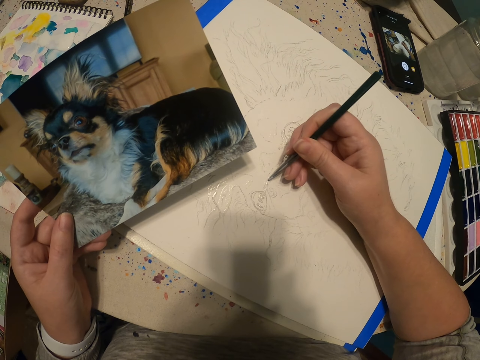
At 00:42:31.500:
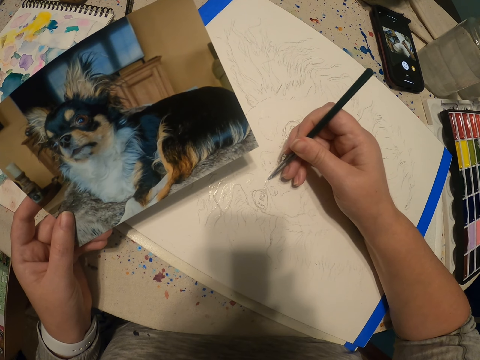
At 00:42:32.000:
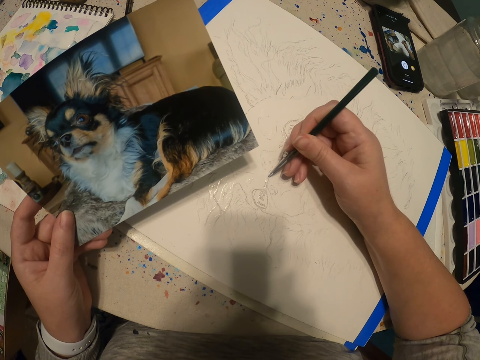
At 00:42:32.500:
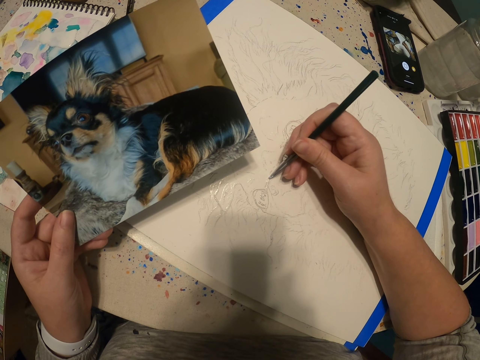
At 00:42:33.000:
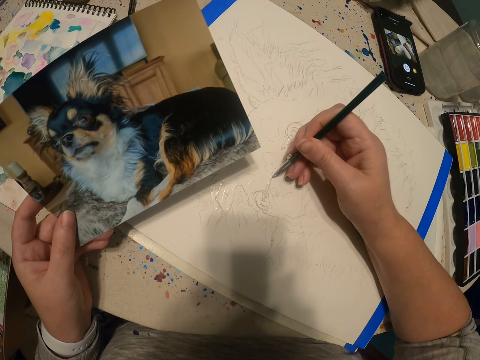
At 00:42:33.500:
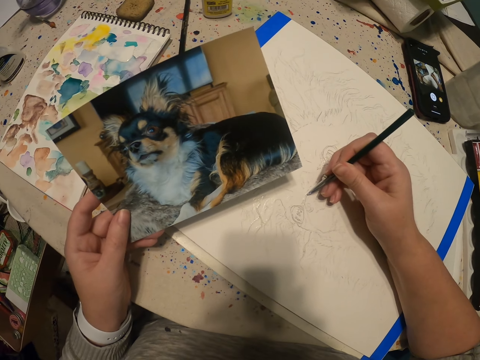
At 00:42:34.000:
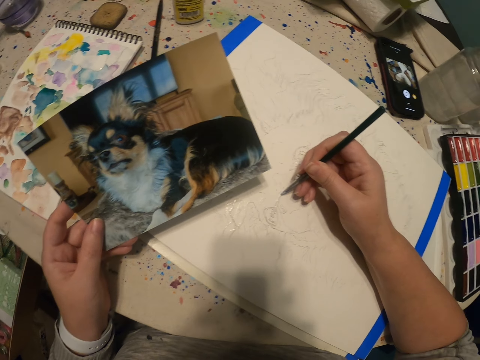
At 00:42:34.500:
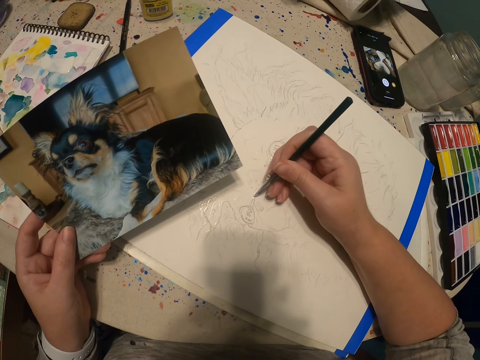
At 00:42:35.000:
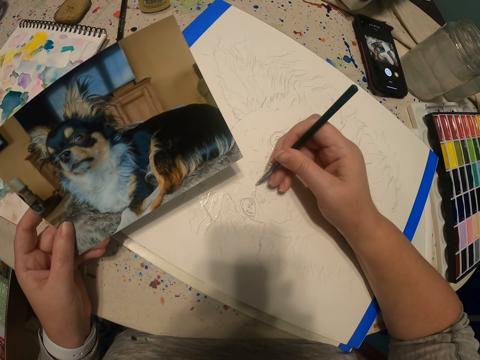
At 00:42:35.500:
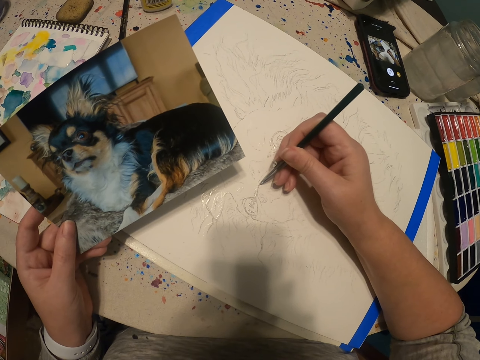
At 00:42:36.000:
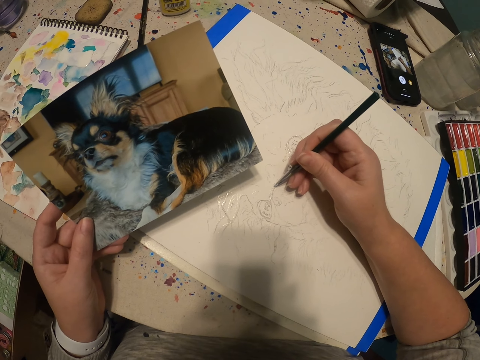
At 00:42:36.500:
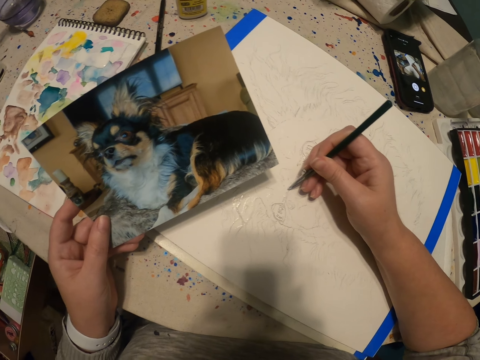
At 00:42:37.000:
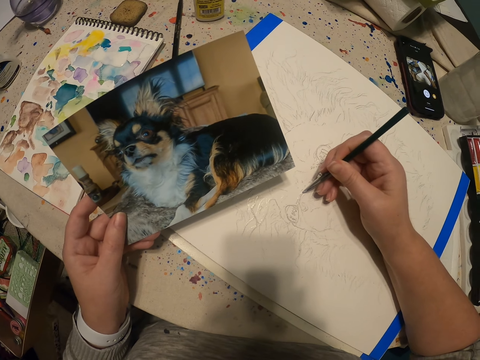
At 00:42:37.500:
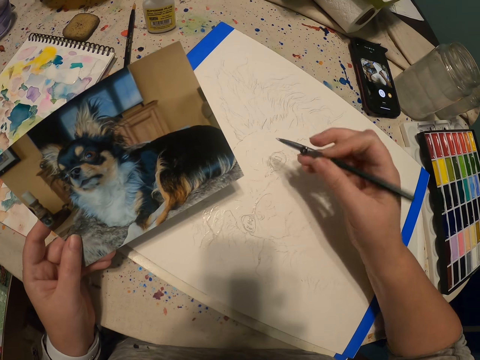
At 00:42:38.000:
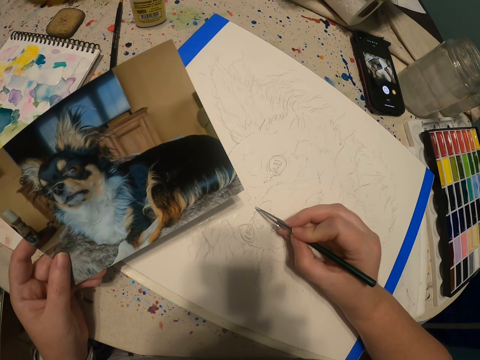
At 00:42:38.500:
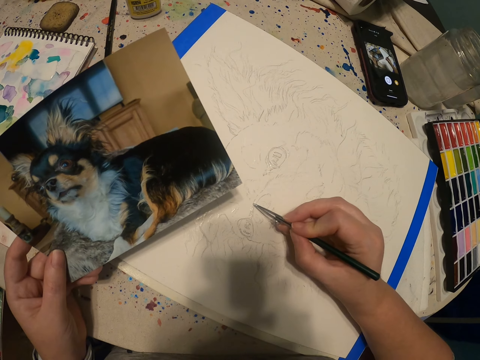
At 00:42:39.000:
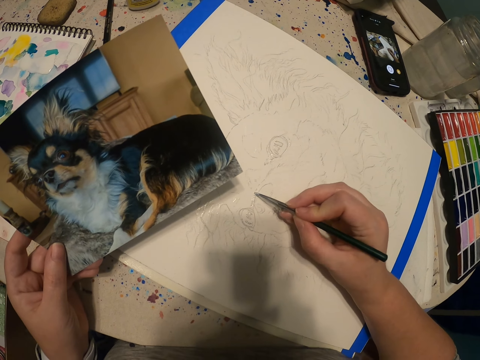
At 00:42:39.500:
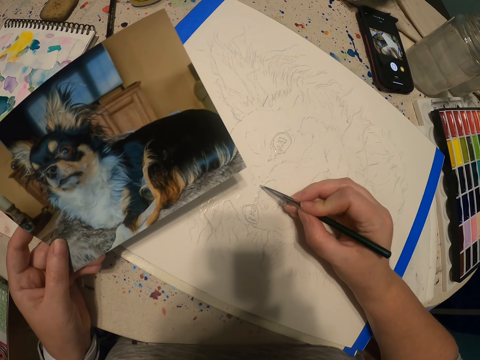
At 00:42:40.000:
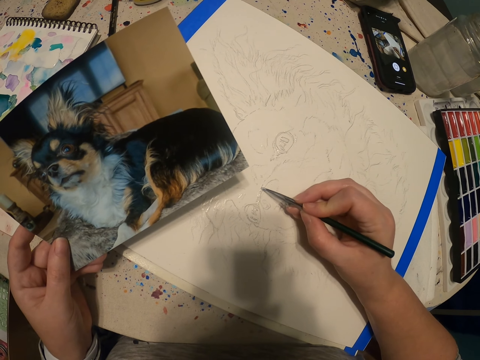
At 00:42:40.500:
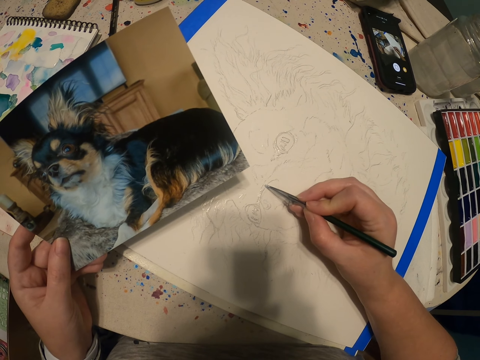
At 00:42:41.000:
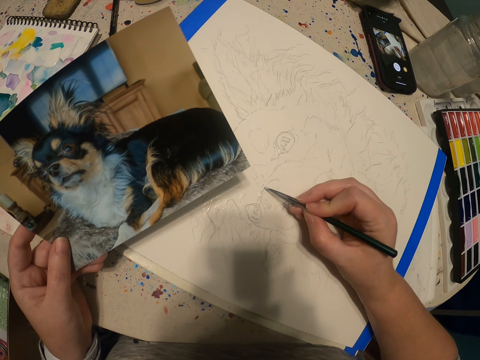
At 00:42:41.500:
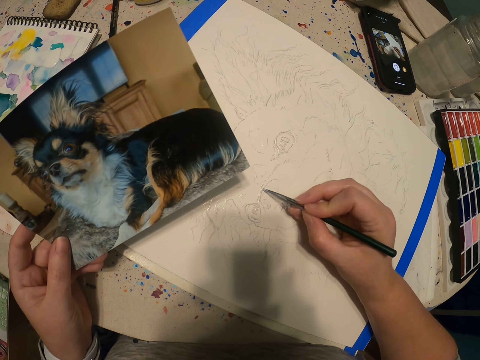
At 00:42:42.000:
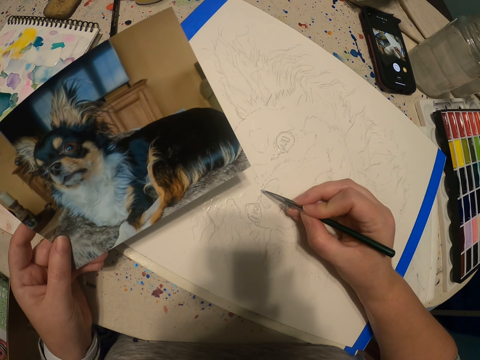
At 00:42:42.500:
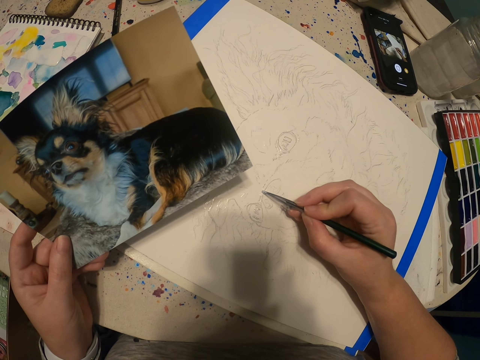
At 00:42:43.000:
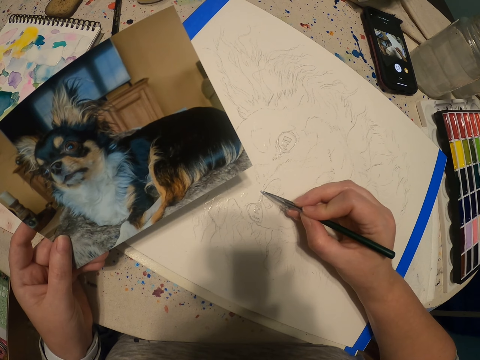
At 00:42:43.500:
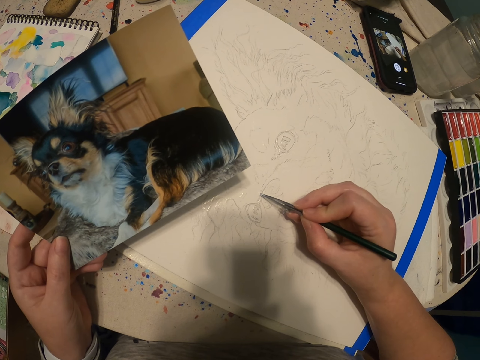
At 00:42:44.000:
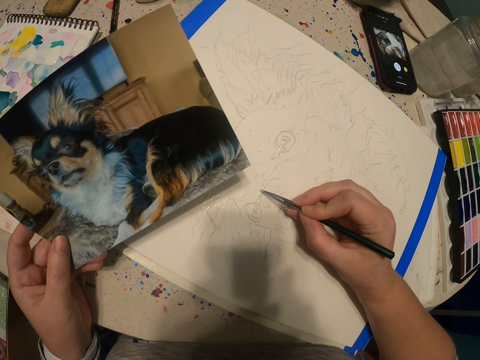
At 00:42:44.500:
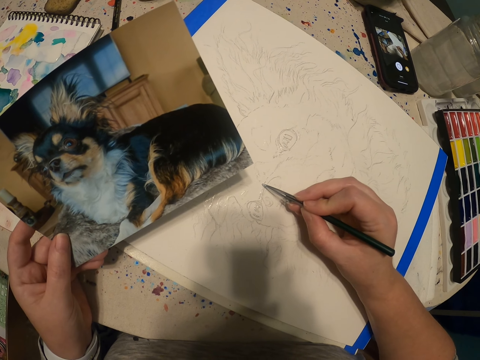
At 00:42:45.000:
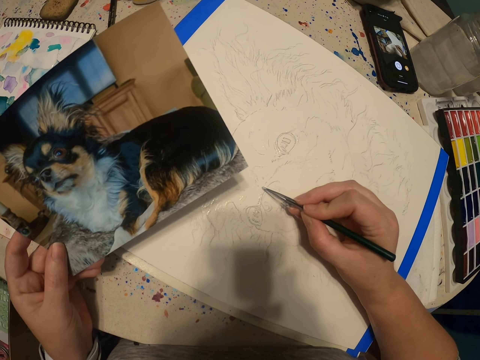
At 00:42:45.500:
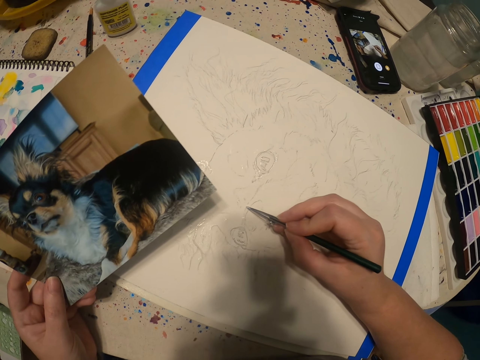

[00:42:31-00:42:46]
The camera wearer views the picture. They paint on a canvas using the paintbrush. They adjust the paintbrush. They paint on the canvas using the paintbrush.

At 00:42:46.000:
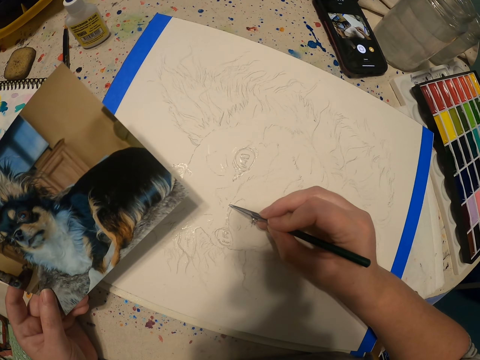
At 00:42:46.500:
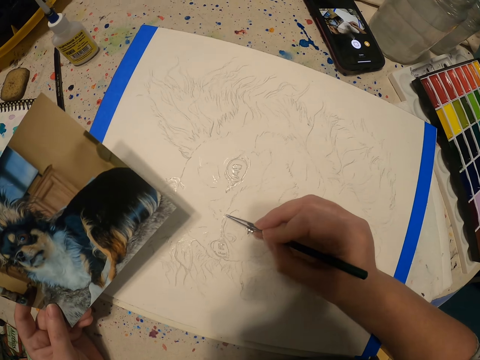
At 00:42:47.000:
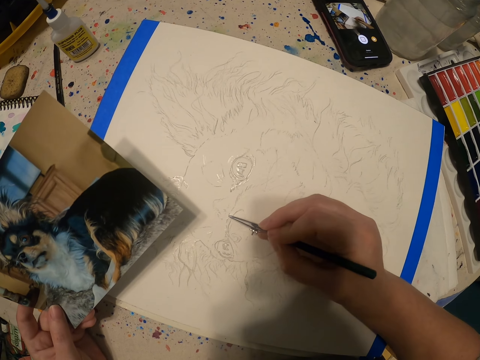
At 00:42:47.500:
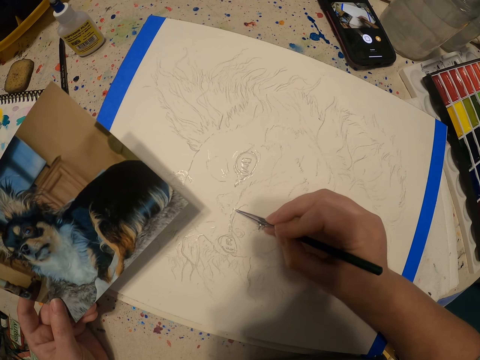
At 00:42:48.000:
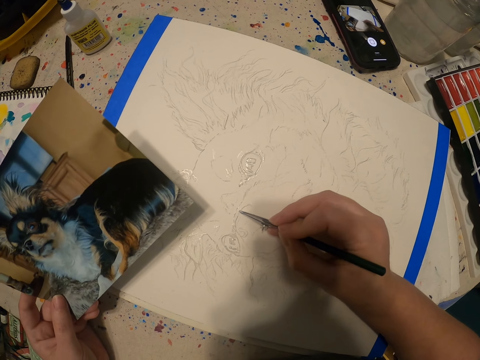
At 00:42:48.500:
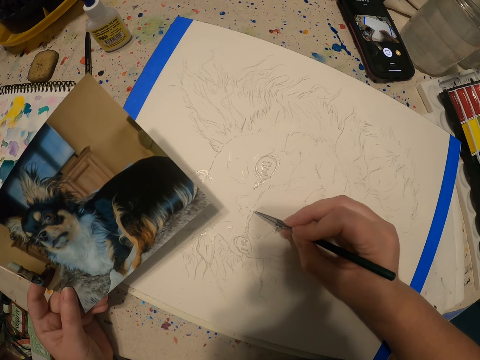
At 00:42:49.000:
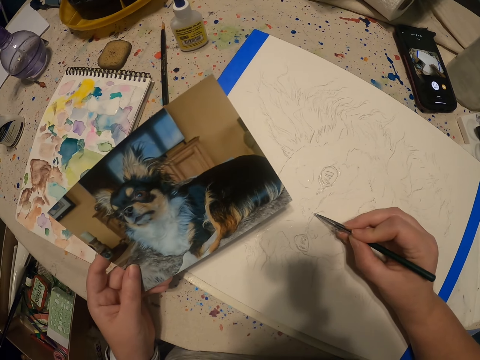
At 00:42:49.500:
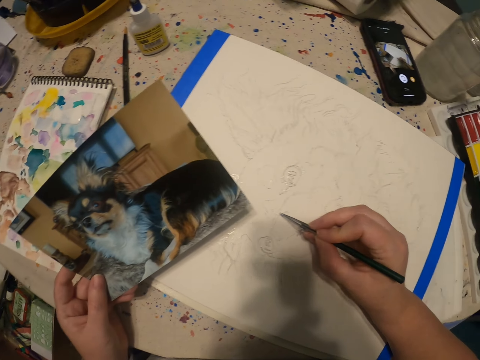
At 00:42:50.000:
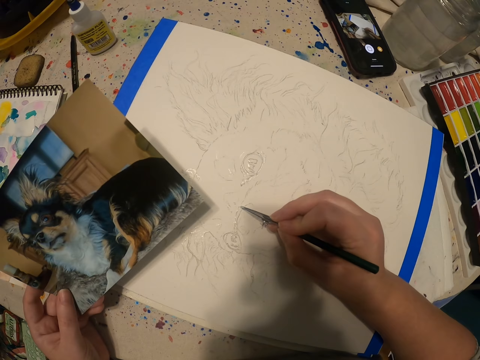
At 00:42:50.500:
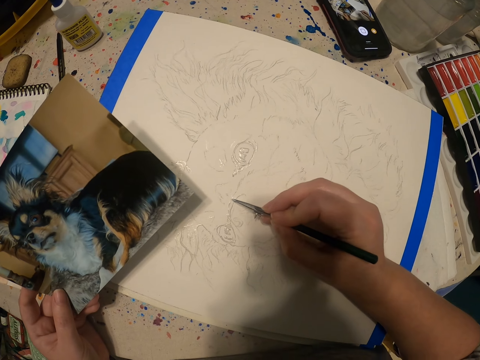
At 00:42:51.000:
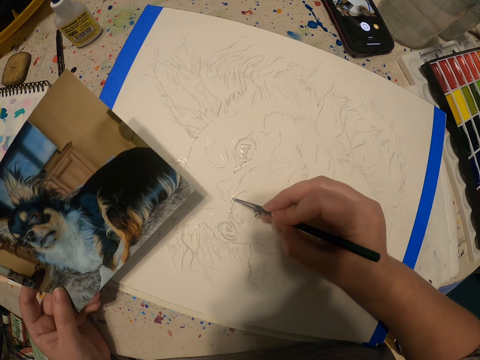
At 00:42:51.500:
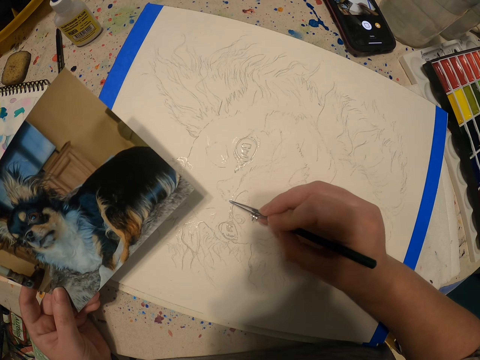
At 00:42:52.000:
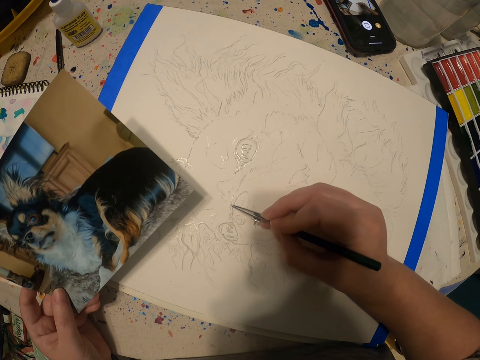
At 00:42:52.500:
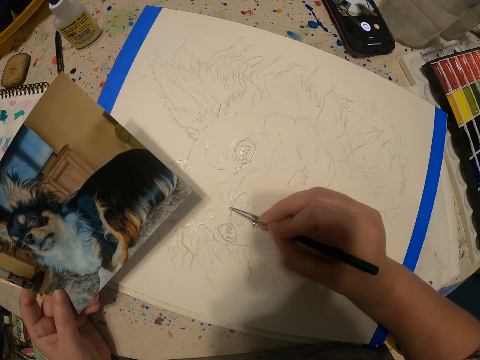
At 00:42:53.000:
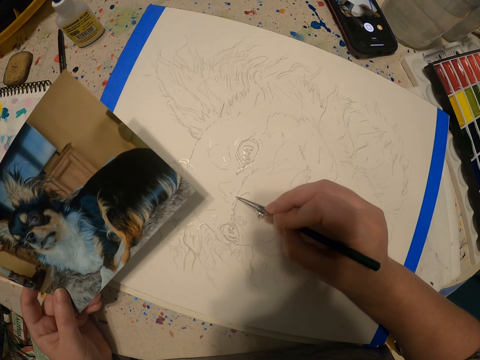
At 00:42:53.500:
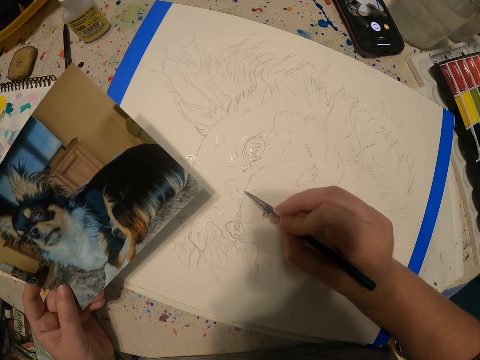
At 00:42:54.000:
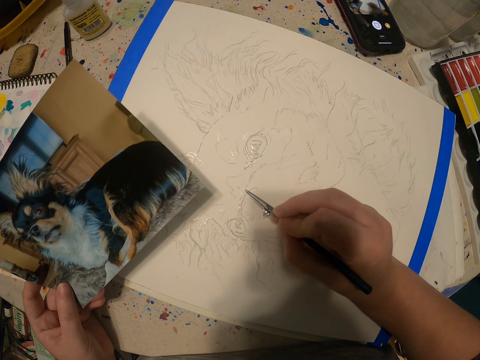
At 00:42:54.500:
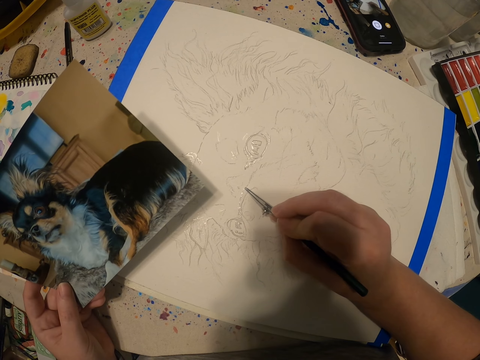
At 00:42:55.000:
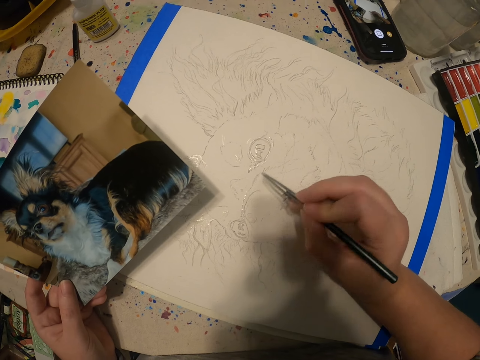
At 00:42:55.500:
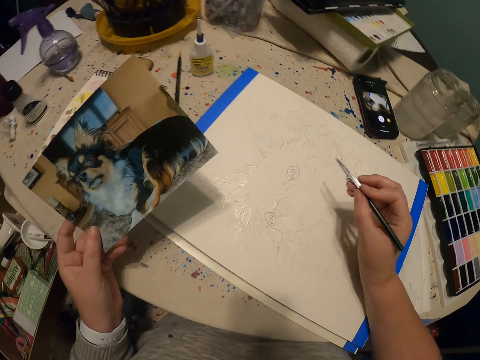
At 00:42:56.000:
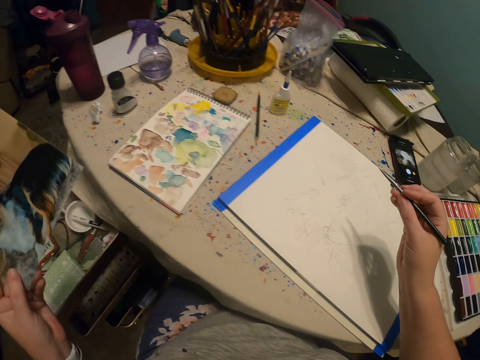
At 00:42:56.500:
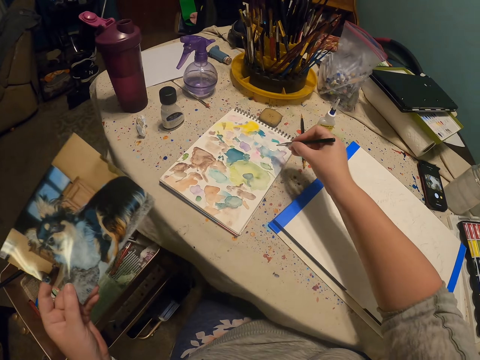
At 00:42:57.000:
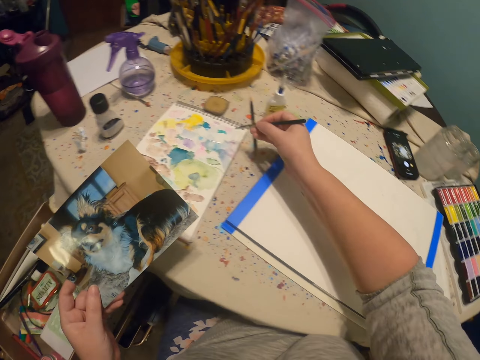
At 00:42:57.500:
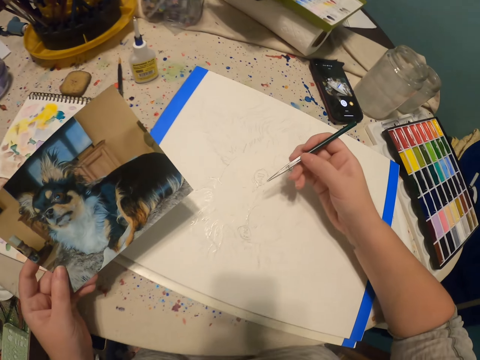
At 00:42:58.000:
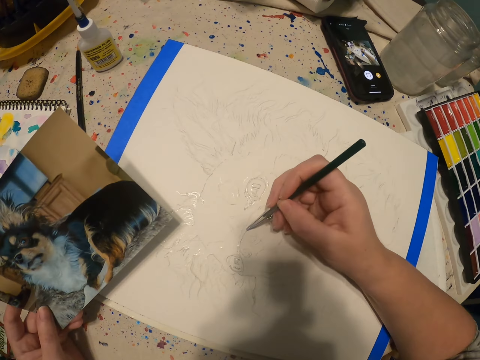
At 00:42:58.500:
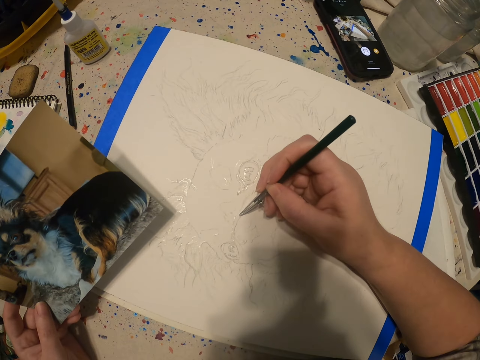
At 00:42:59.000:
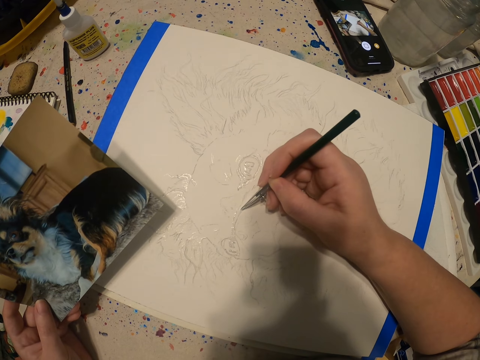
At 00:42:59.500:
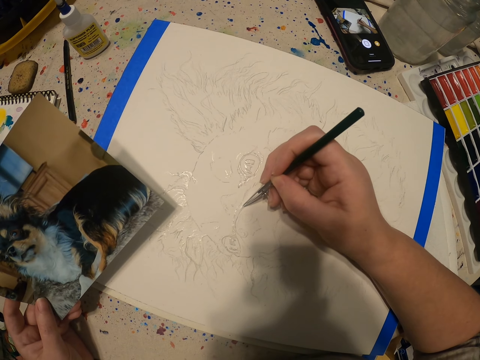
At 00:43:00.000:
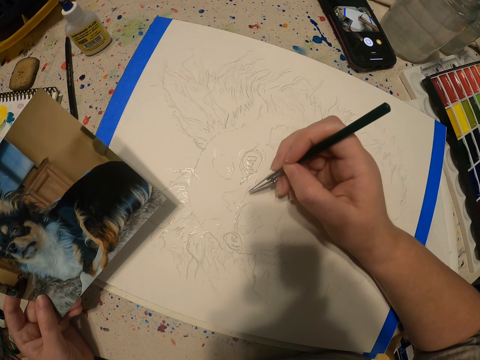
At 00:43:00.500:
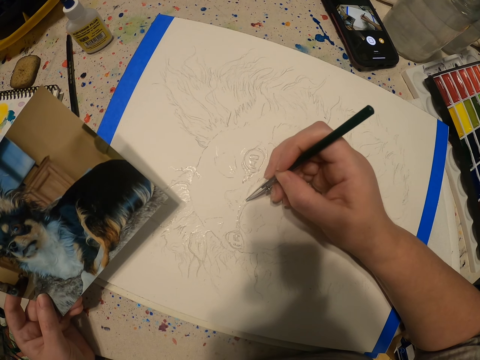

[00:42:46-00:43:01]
The camera wearer adjusts the paintbrush. They paint on a canvas using the paintbrush. They adjust the picture. They add paint to the paintbrush. They paint on the canvas using the paintbrush.
